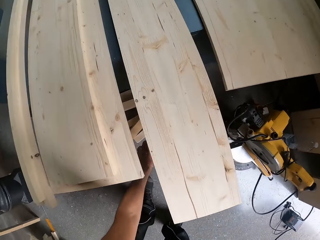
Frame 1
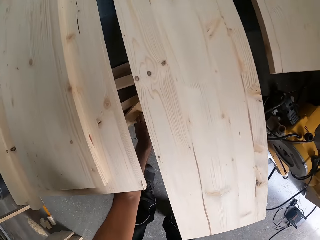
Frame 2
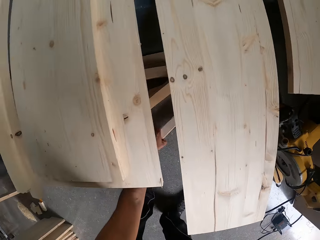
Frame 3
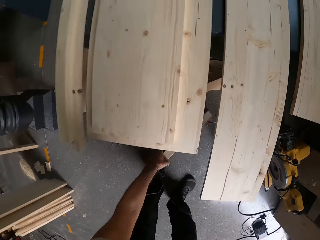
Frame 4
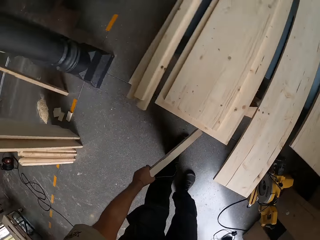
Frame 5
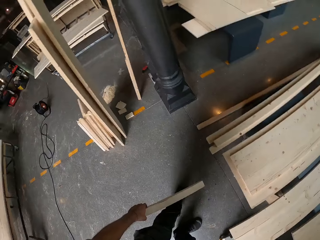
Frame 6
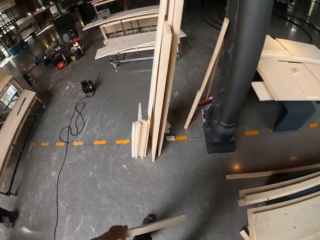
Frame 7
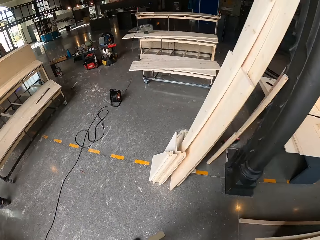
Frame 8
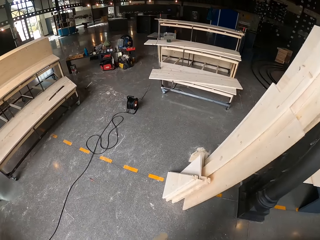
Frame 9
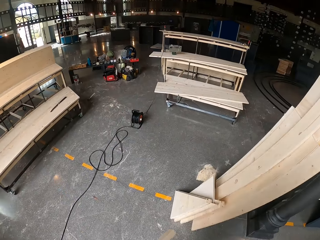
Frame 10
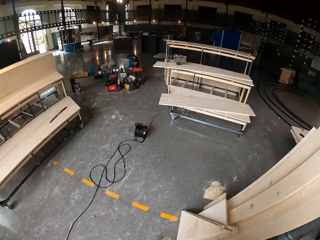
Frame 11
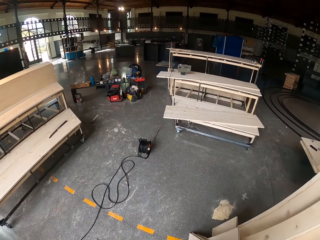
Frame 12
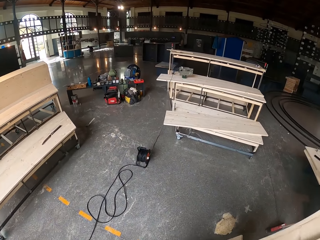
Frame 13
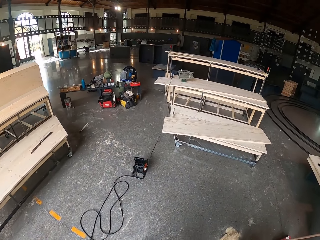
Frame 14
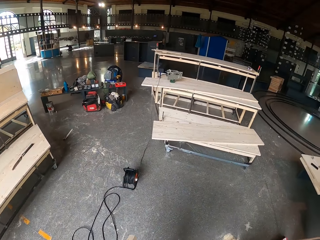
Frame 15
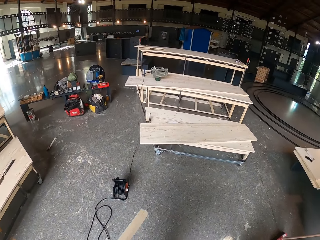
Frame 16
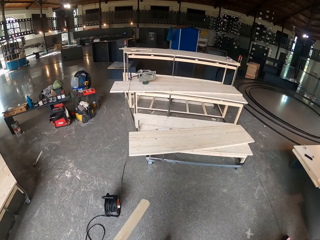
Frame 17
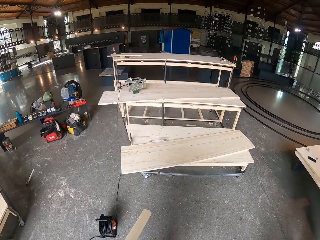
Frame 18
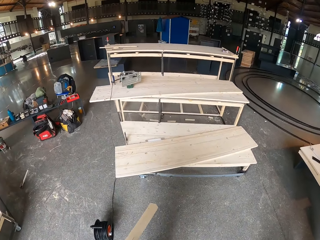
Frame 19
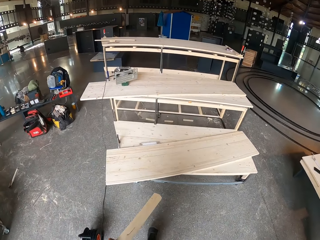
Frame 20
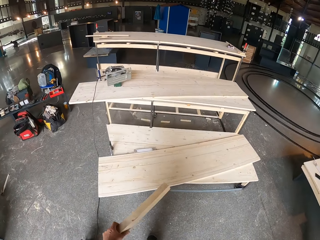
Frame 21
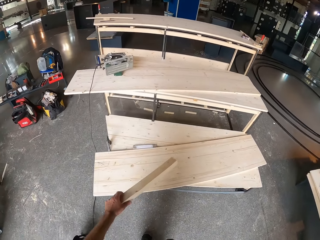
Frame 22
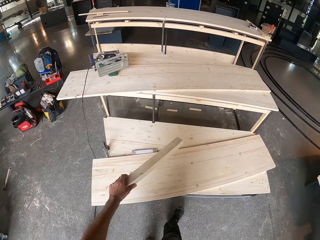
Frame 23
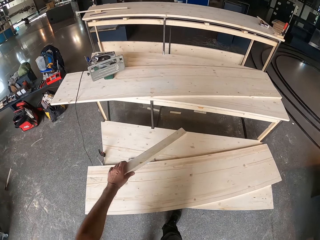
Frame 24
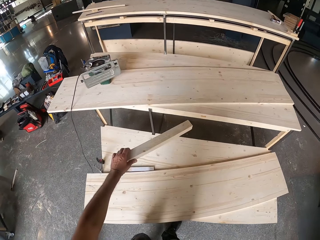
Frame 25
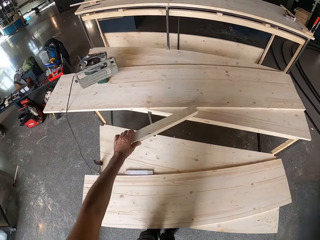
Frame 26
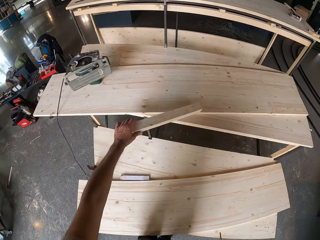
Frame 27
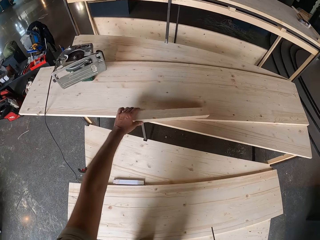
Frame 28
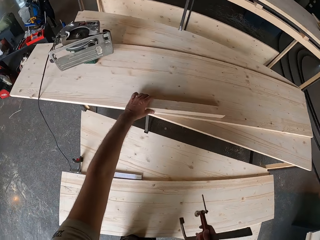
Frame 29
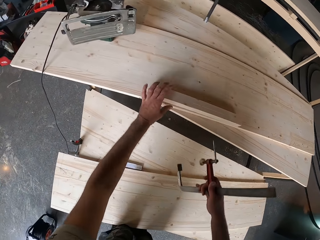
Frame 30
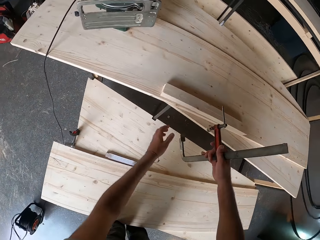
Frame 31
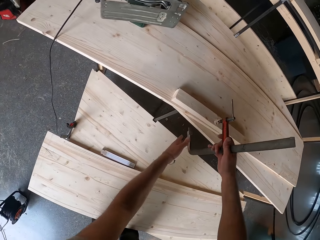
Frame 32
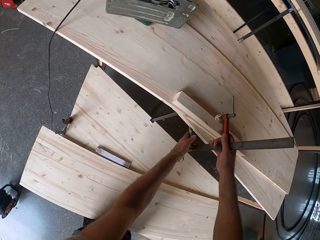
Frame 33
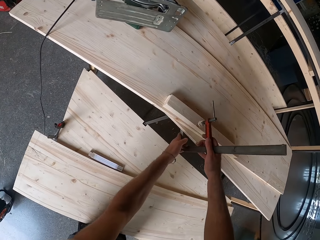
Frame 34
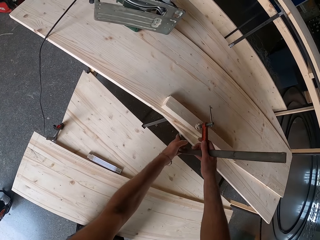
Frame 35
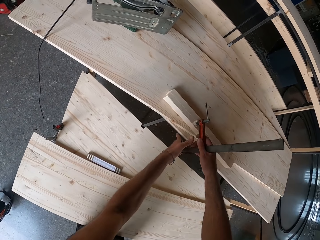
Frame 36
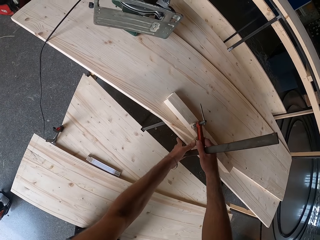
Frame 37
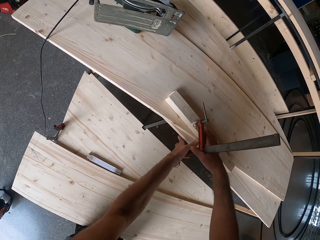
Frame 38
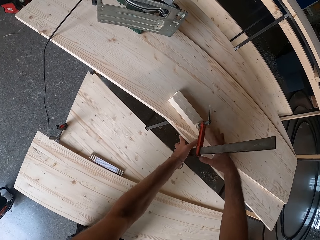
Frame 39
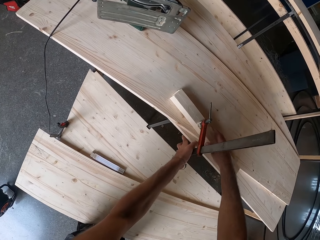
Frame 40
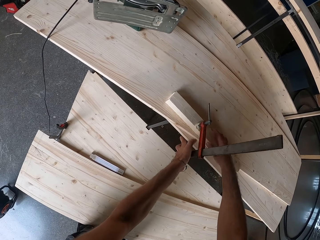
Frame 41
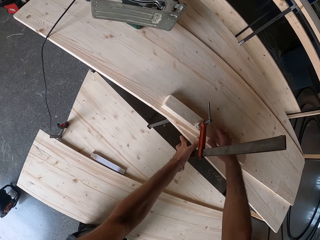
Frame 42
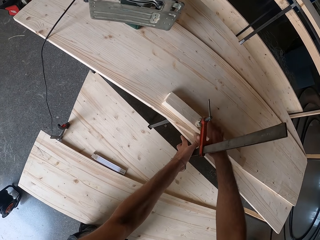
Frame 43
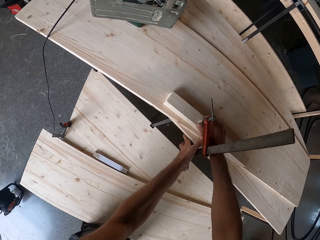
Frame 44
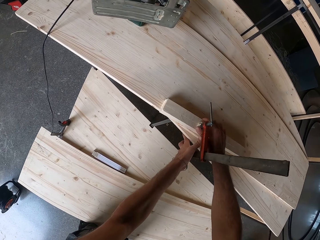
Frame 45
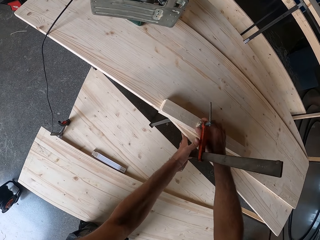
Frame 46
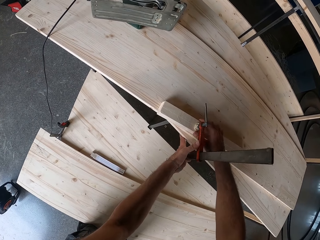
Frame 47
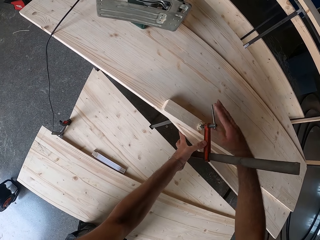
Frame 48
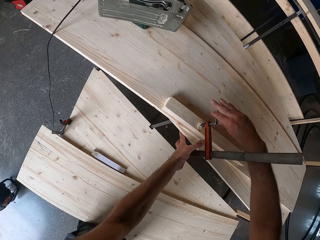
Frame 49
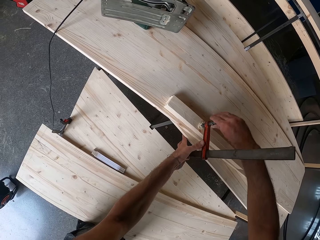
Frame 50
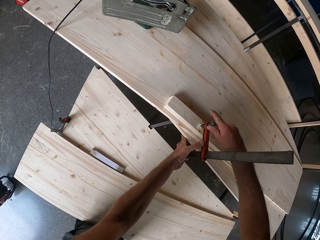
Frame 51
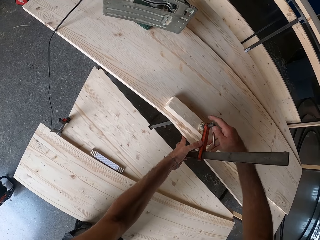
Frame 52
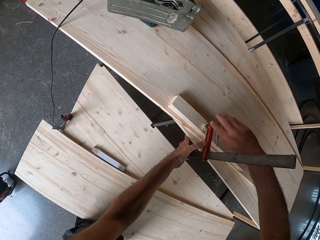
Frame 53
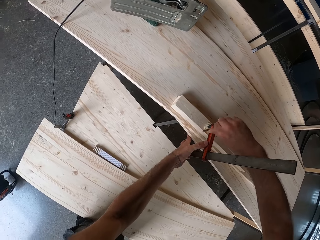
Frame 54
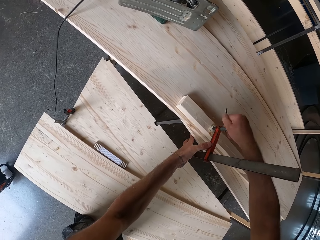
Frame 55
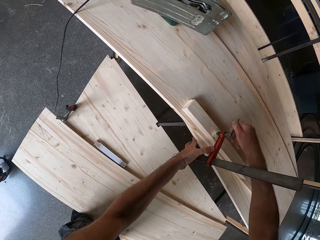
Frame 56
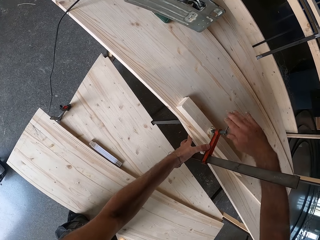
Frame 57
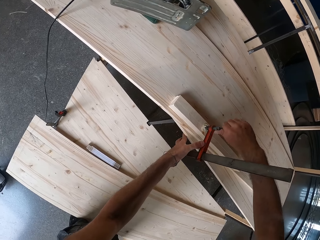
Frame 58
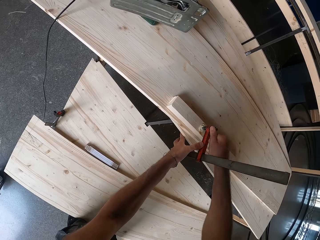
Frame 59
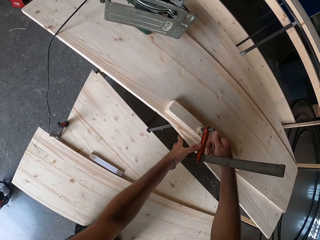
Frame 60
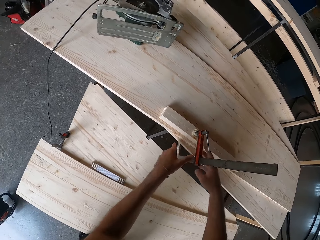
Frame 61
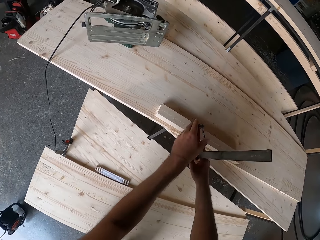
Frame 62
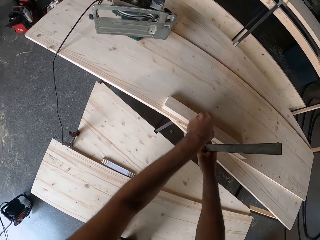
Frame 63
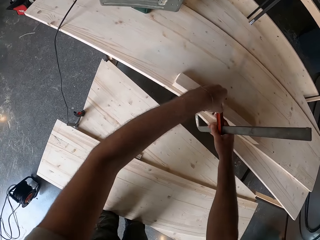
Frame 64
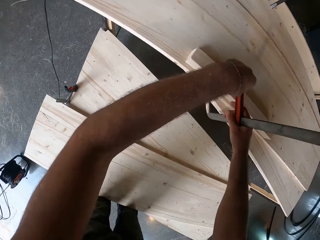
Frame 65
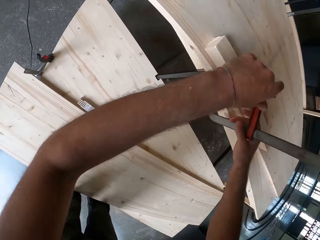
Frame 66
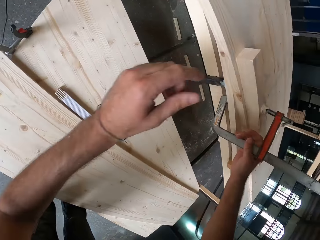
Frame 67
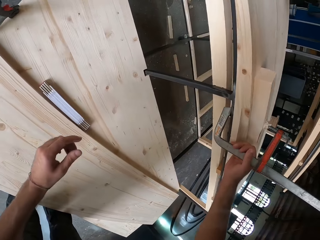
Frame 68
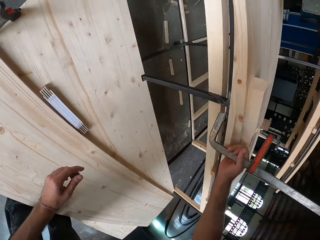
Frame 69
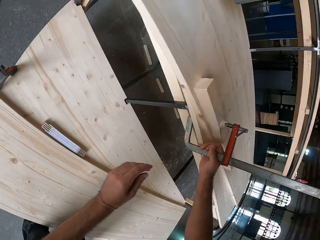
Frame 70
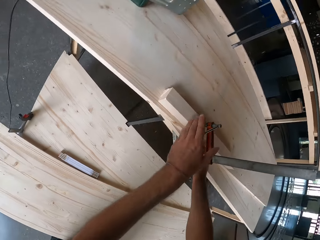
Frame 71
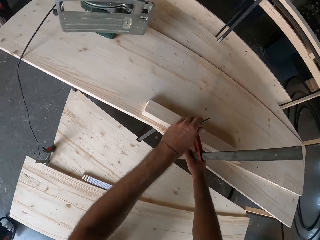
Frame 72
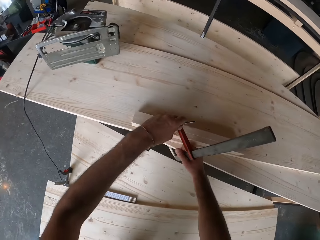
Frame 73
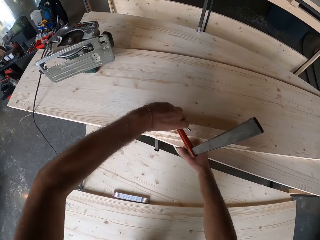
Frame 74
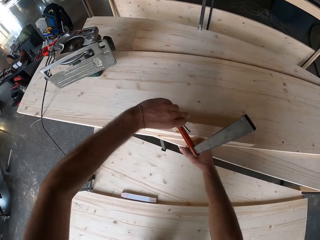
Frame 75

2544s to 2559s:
The camera wearer picks up a log of wood from the floor with his left hand. He walks to the wooden plank. He places the log of wood on the wooden plank with his left hand. He holds the log of wood against the wooden plank with the clamp or vernier caliper with both hands. He places the vernier caliper on the wood and plywood. He screws the vernier caliper on the wood.

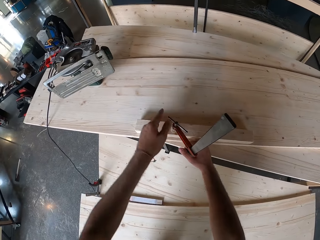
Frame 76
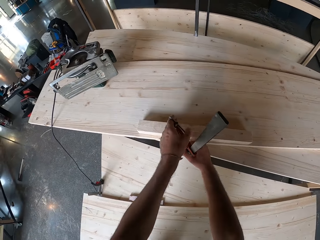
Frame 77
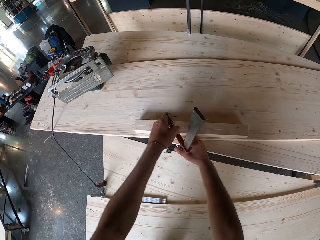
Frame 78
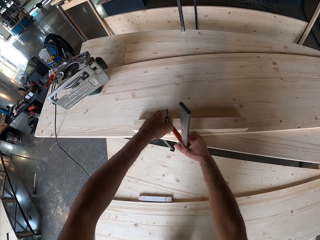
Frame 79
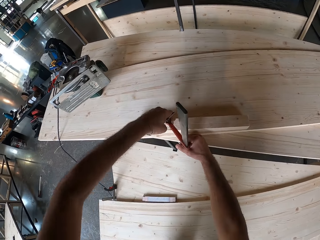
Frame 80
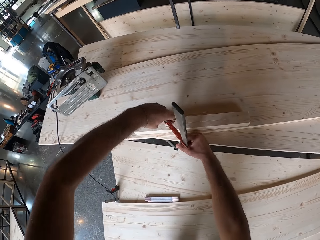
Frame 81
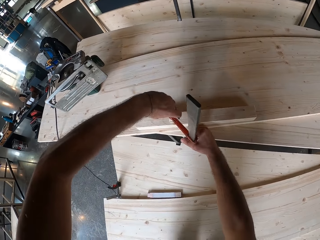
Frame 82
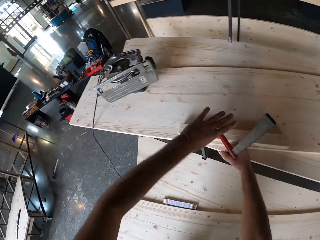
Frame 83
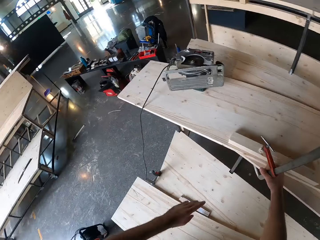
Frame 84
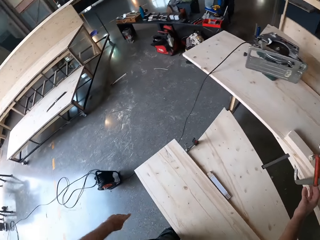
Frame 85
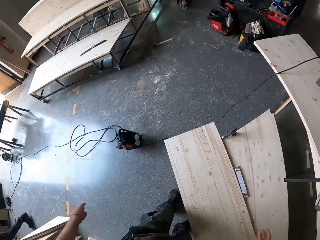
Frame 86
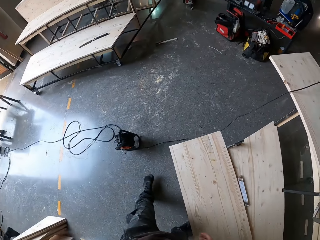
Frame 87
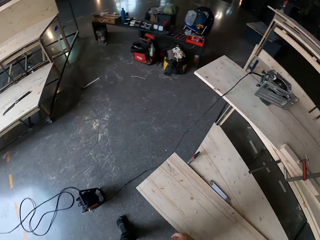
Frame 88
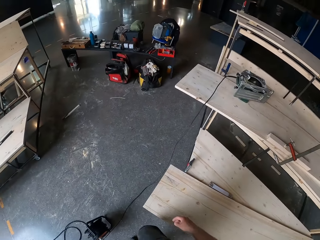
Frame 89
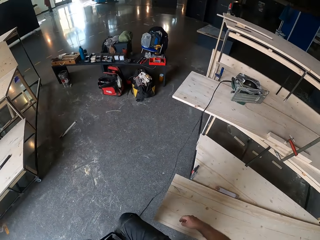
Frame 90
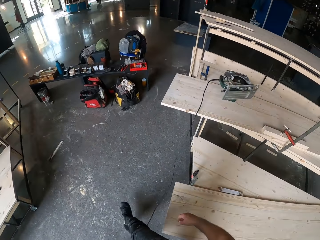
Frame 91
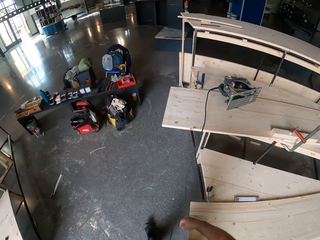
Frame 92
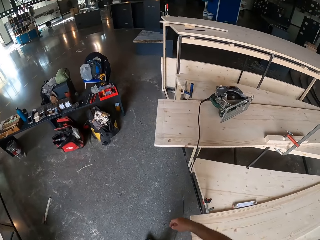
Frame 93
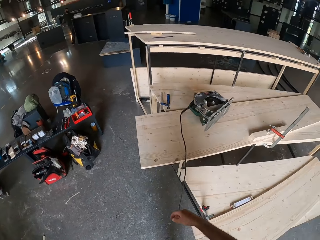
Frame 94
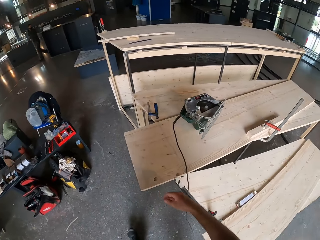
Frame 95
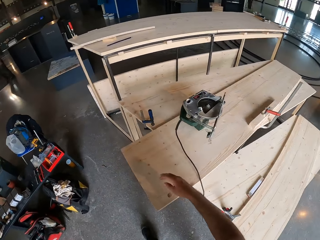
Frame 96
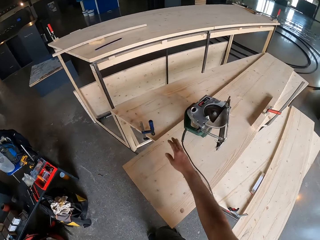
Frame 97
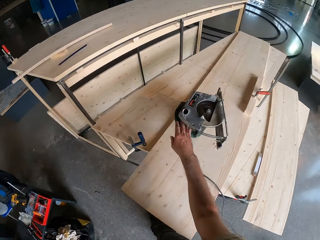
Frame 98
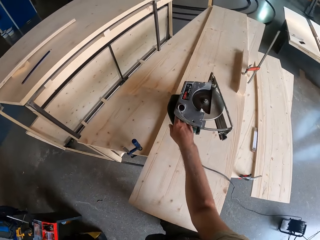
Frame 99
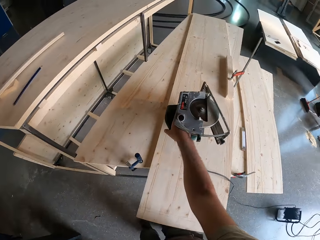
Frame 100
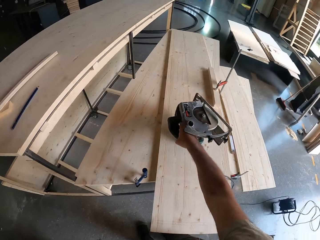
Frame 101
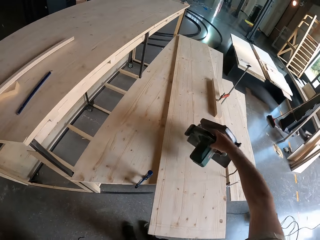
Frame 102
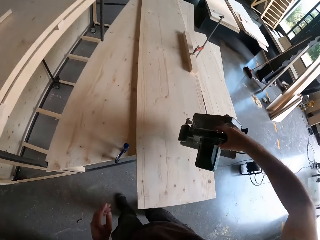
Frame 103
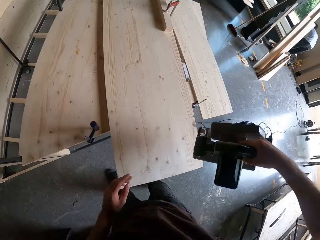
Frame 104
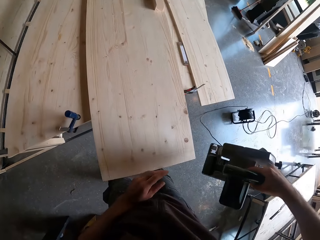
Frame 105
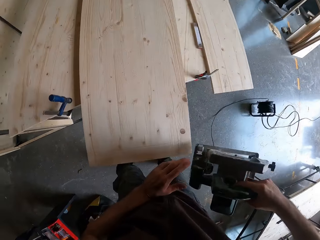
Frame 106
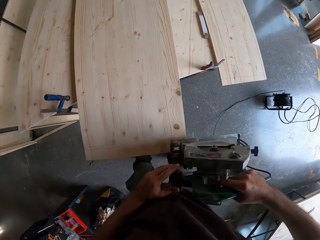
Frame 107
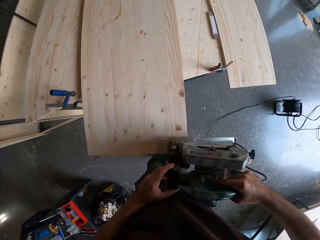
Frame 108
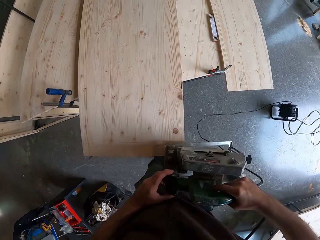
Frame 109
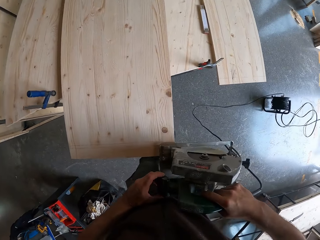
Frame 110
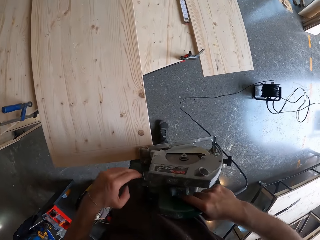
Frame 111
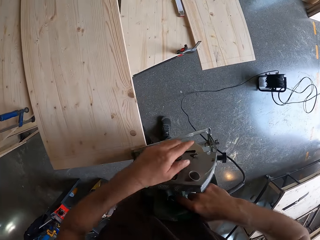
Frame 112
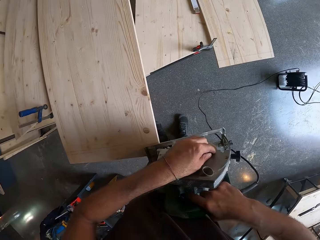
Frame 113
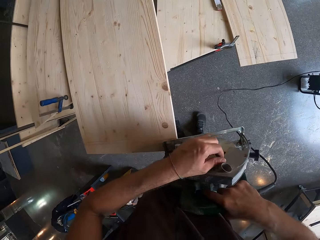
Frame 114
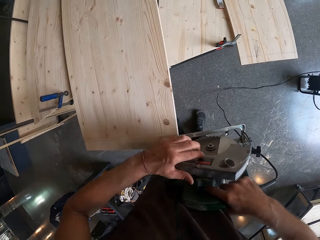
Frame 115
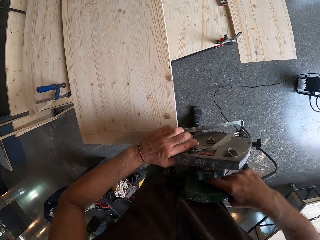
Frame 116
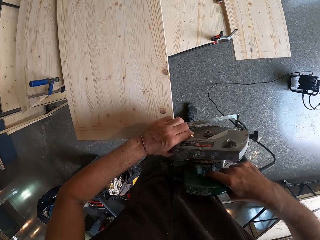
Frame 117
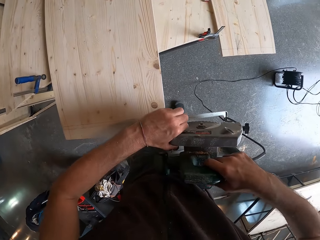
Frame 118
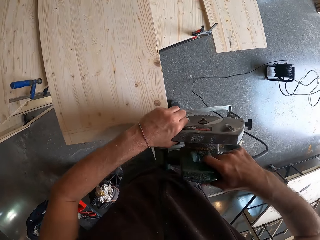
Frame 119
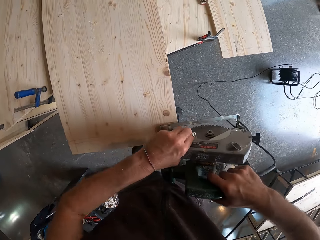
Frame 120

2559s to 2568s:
The camera wearer picks up the electric saw from the wooden plank with his right hand. He operates the electric saw with his left hand.
